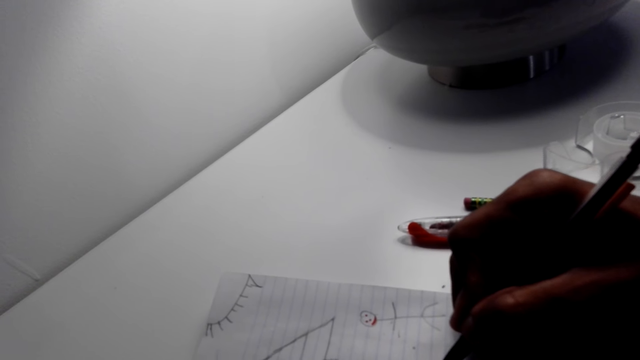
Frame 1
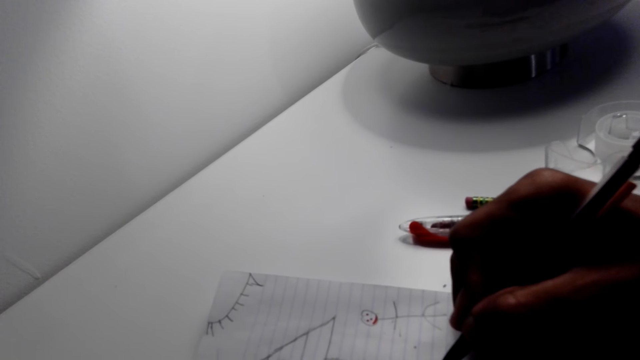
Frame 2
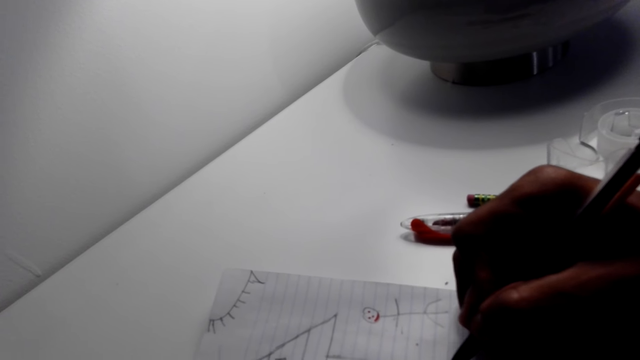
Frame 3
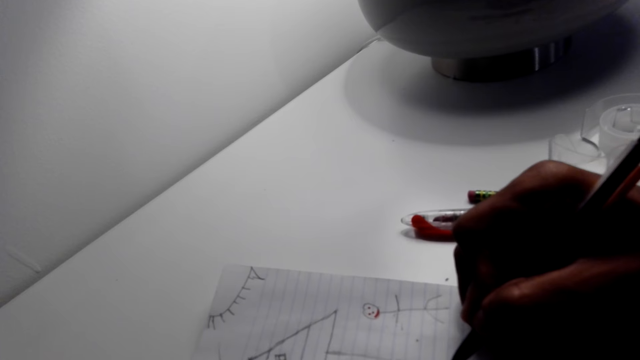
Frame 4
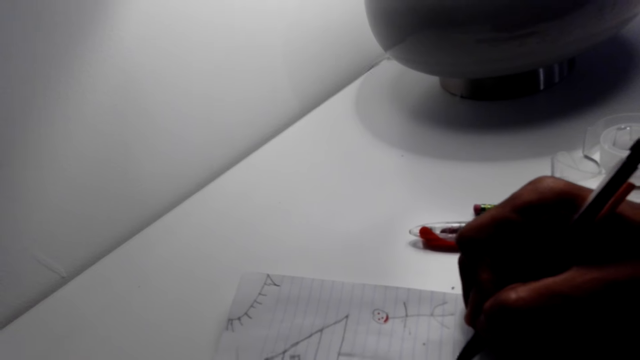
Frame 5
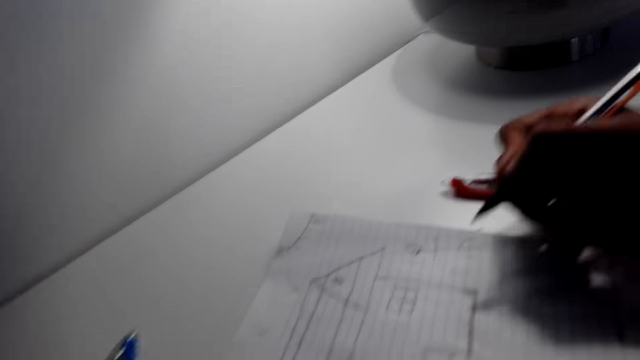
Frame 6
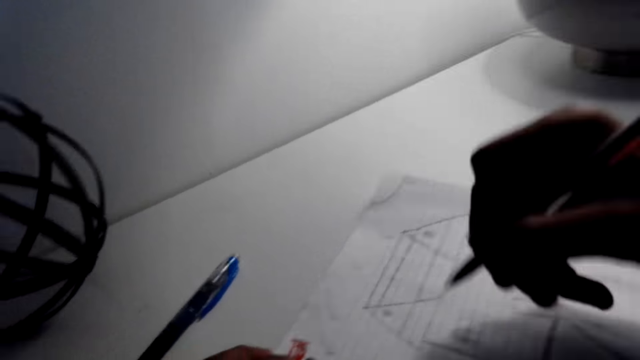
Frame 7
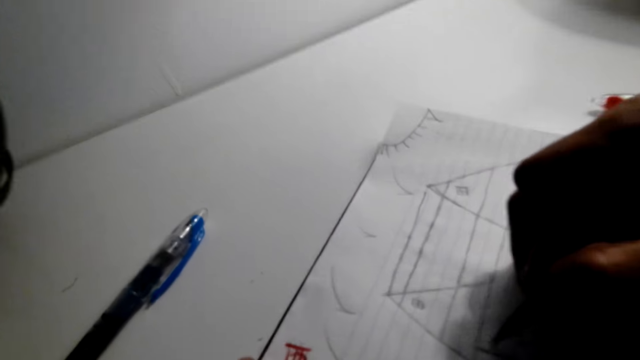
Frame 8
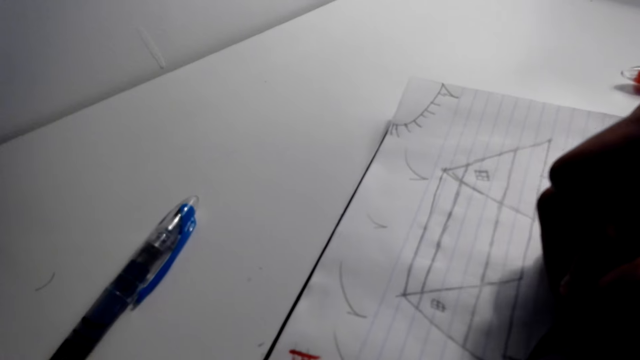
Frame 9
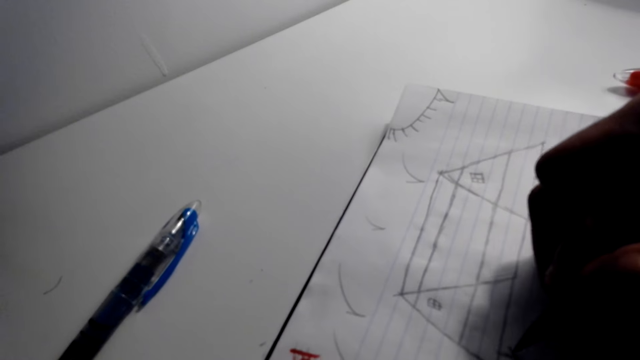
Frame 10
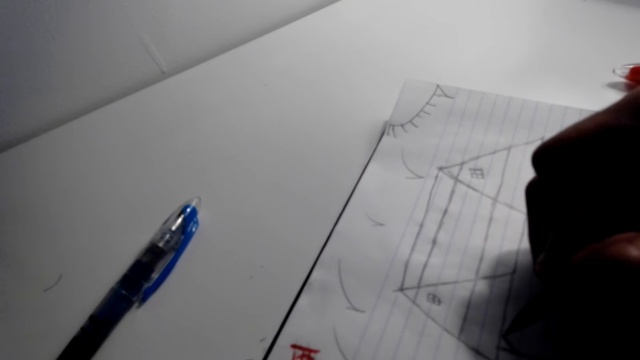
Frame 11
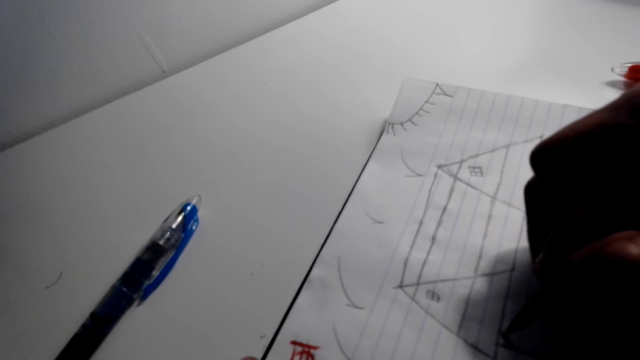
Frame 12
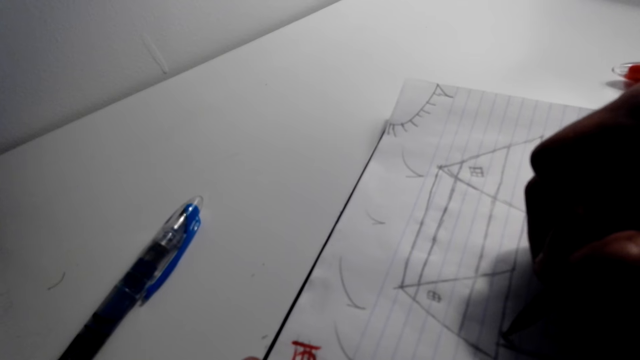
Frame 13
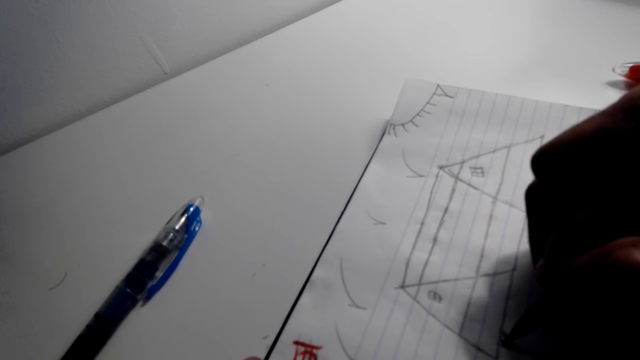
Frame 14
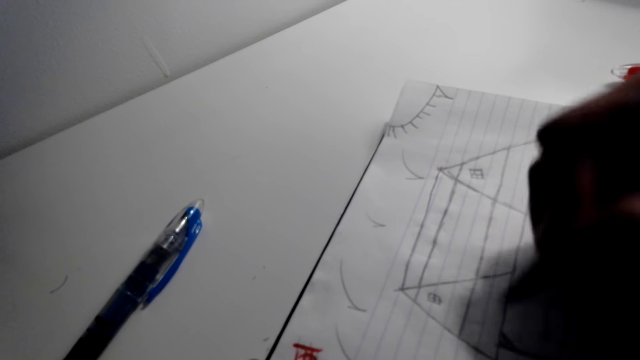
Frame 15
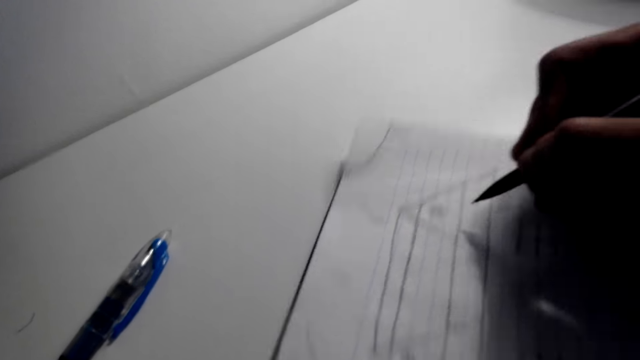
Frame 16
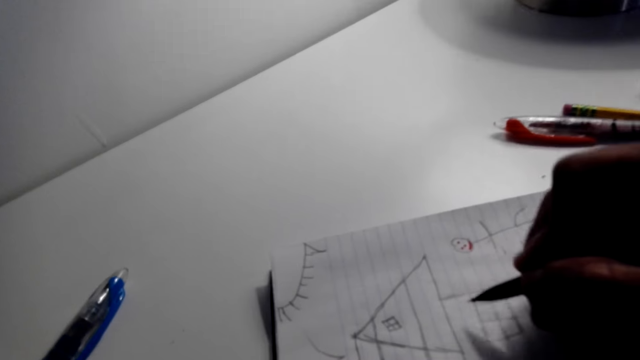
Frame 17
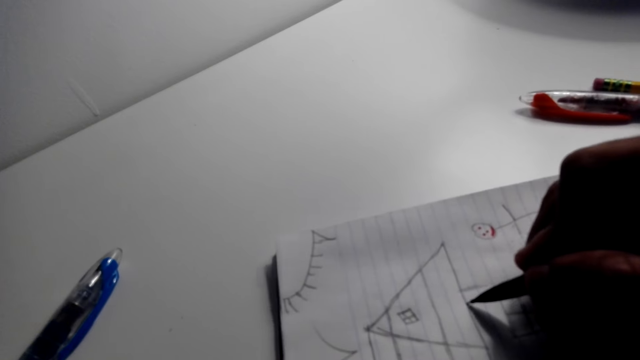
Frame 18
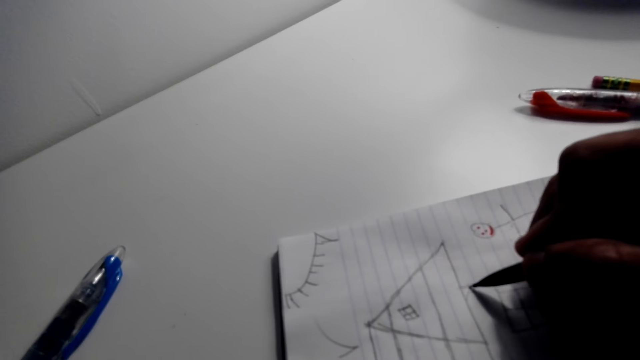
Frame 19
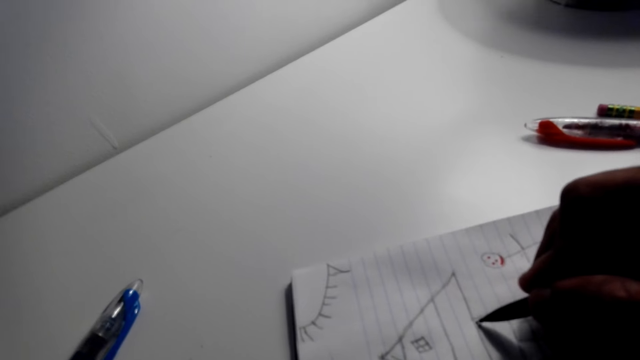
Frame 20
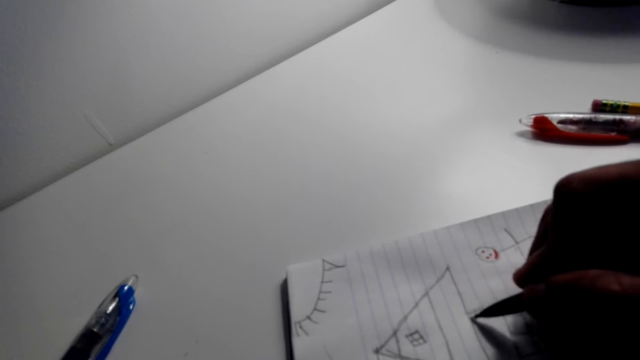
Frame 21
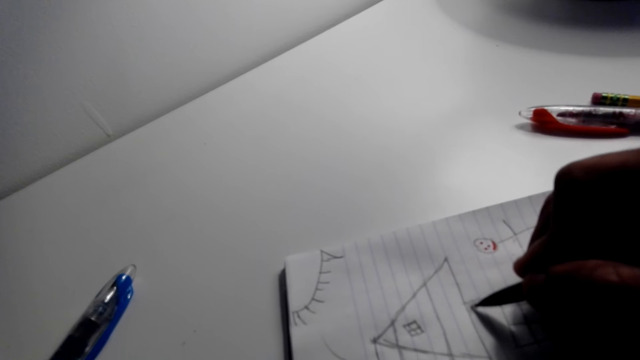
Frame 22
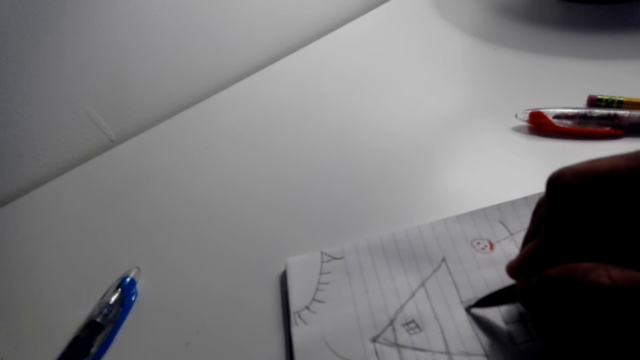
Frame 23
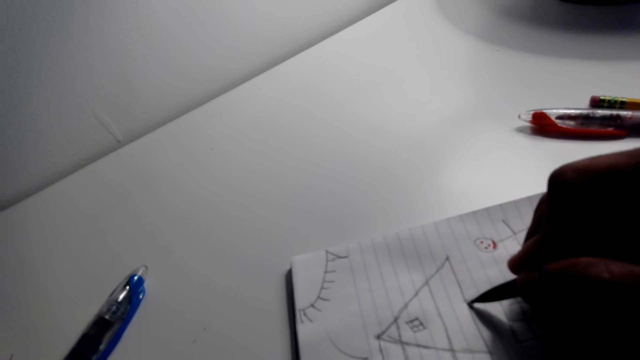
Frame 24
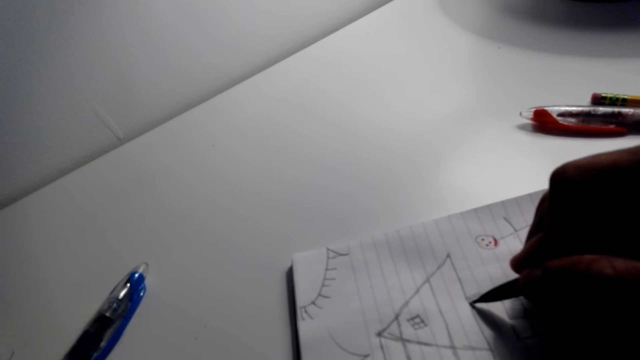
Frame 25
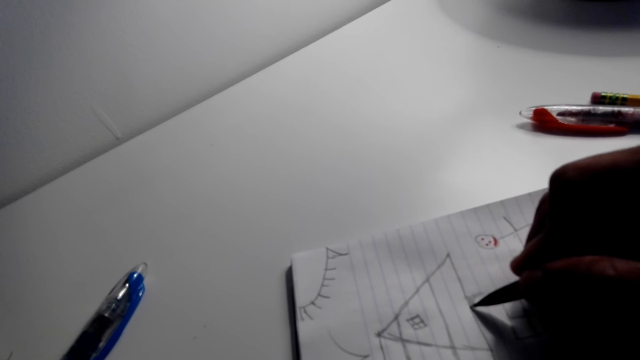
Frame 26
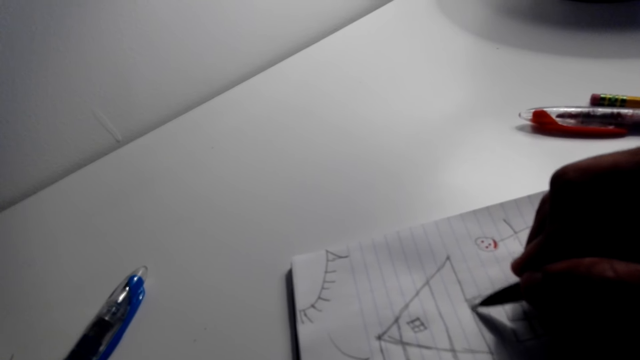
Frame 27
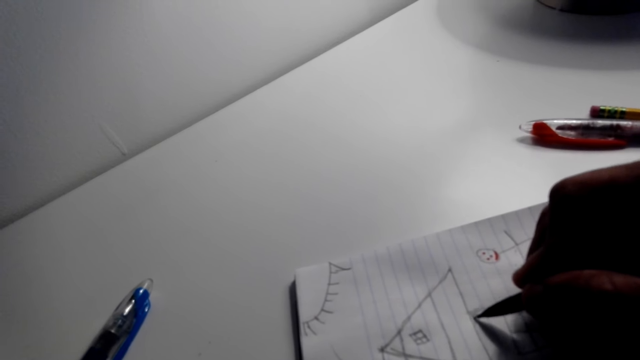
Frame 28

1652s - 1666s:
The camera wearer draws a house on the center of the piece of paper. They move towards the left side of the piece of paper. They draw a house on the piece of paper.

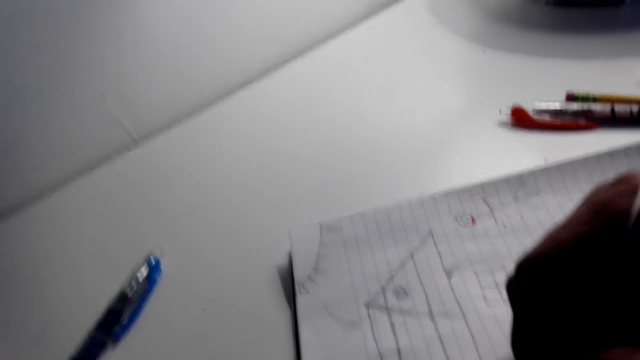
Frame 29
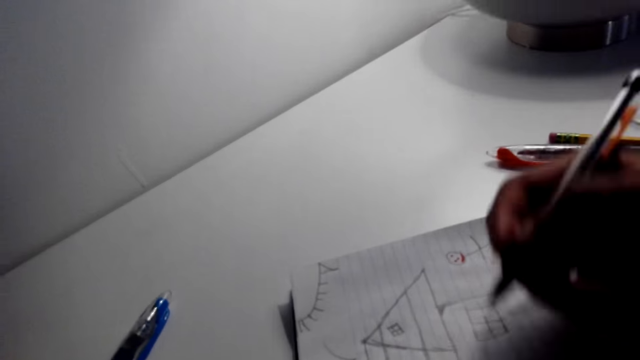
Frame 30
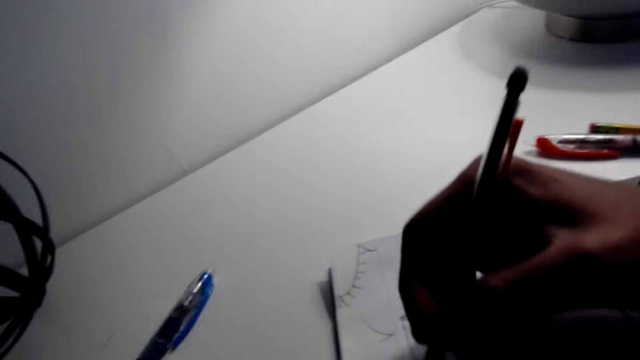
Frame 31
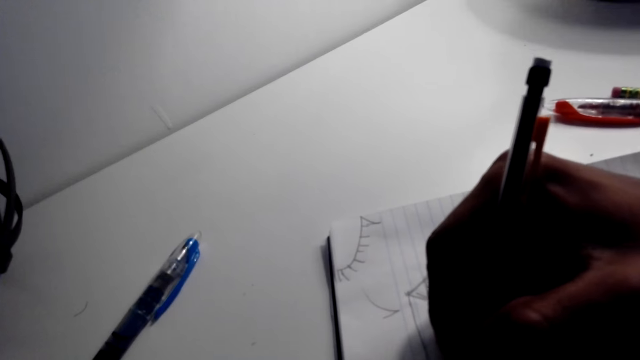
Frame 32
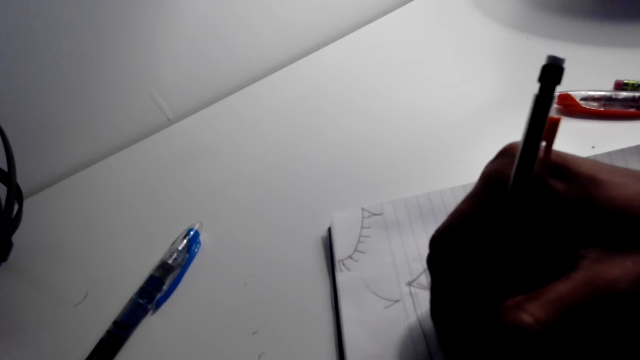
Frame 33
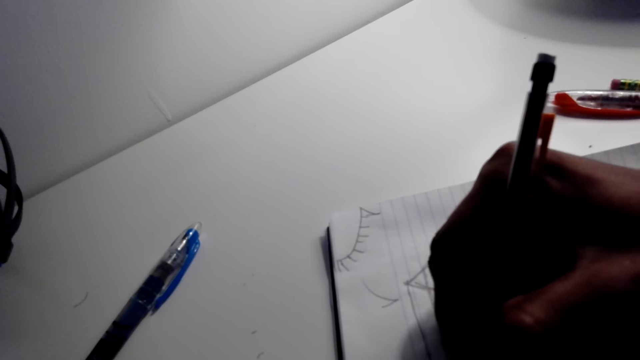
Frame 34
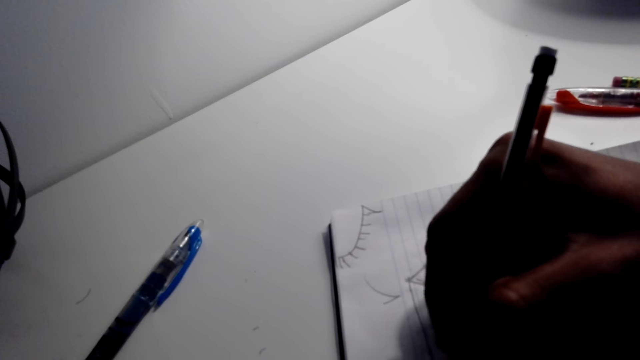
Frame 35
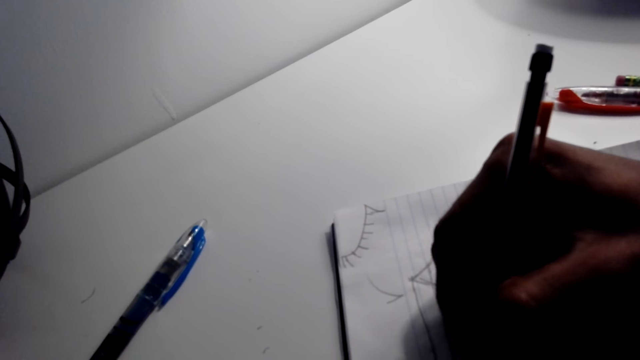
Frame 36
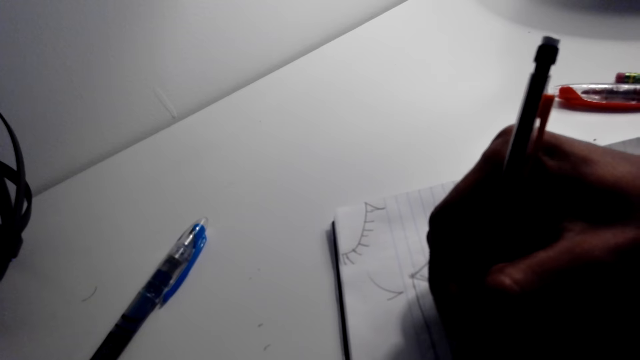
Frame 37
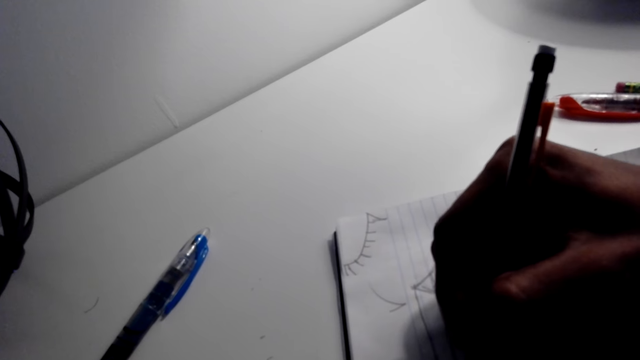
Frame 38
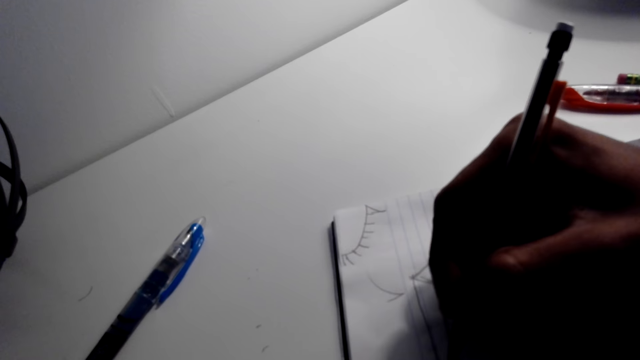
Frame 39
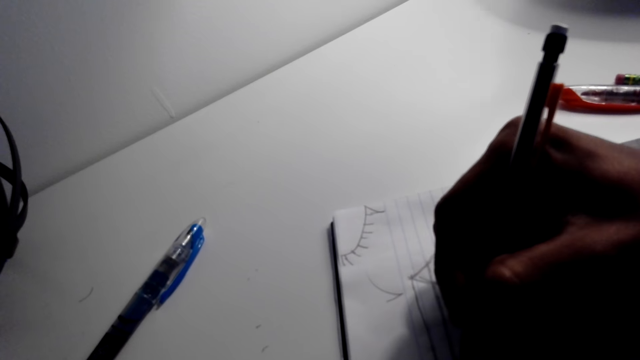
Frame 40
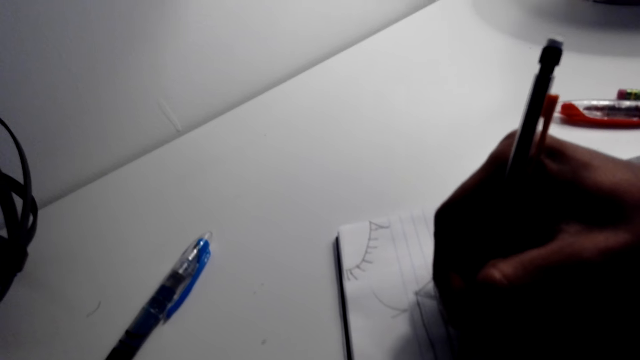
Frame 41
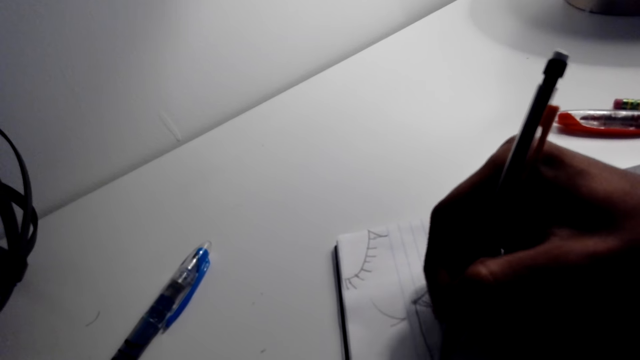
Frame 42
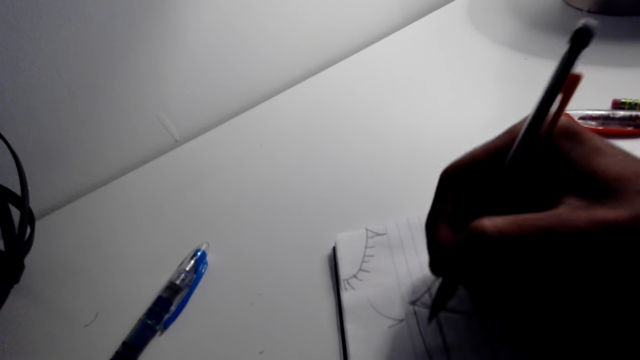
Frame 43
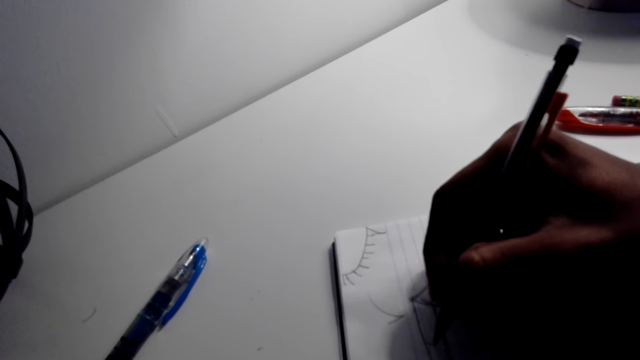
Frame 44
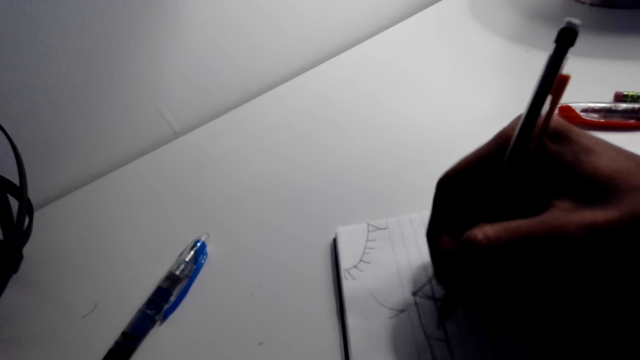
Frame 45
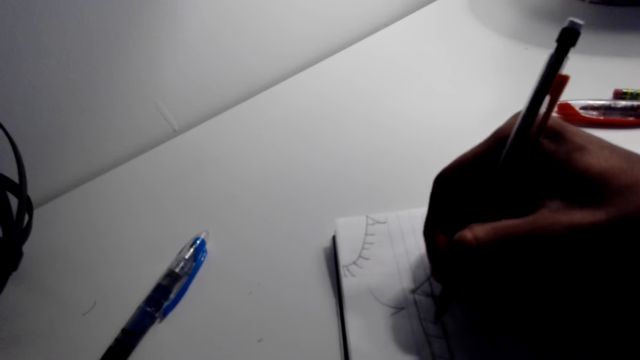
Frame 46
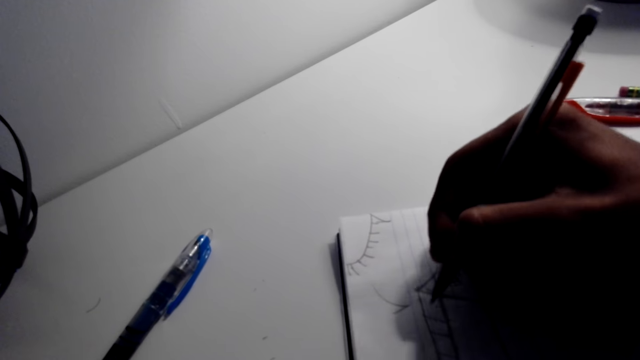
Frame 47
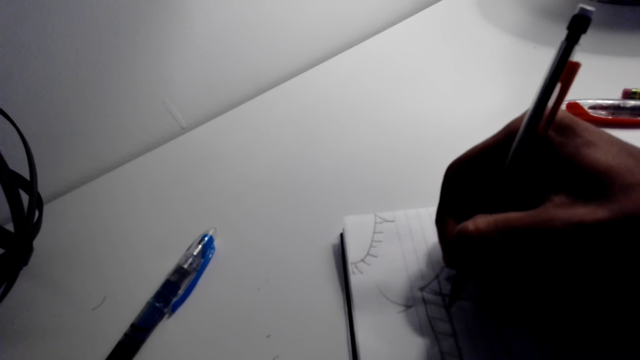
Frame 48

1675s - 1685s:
The camera wearer draws on the top of the piece of paper. They draw on the roof of the house.
